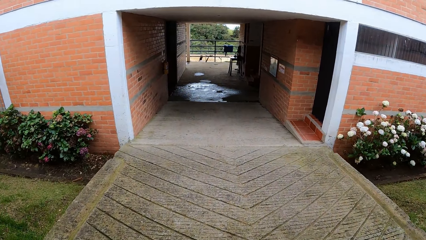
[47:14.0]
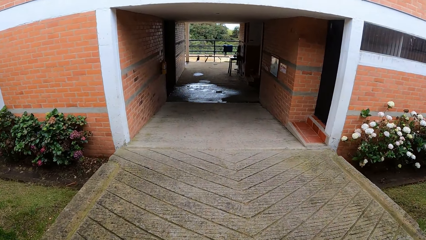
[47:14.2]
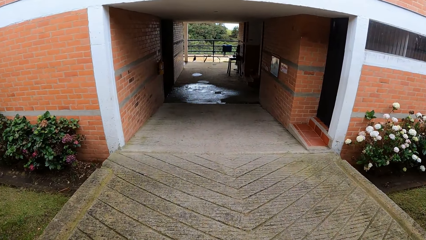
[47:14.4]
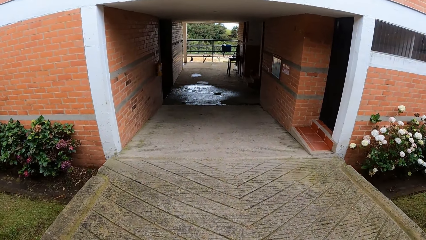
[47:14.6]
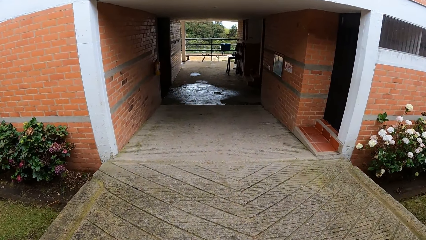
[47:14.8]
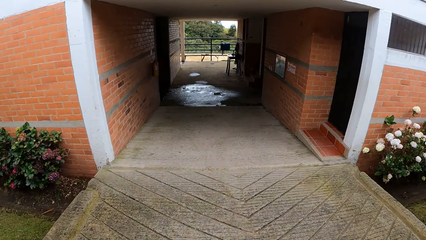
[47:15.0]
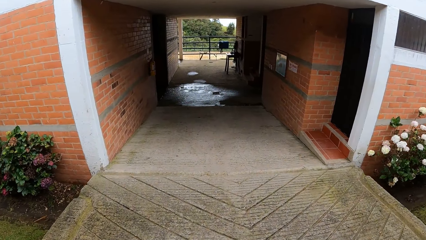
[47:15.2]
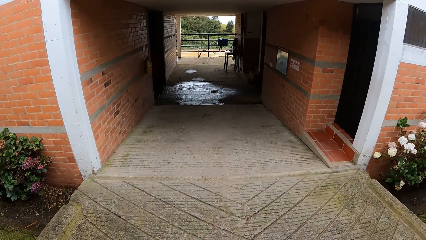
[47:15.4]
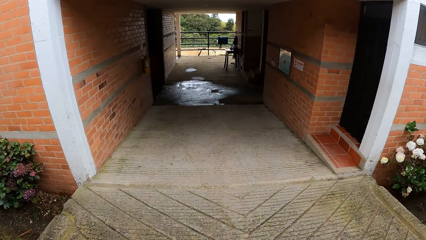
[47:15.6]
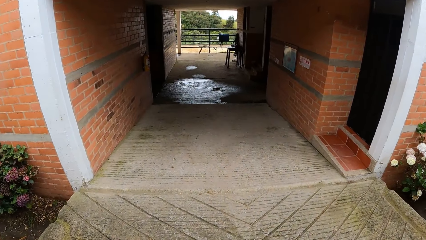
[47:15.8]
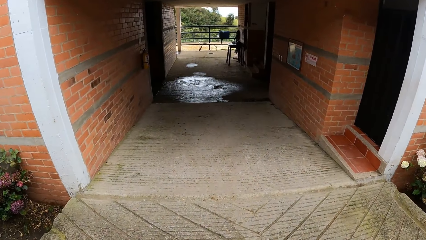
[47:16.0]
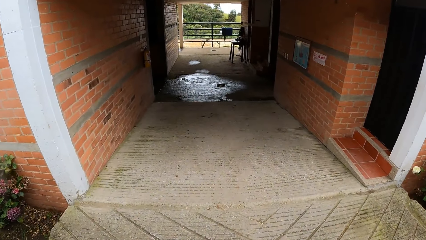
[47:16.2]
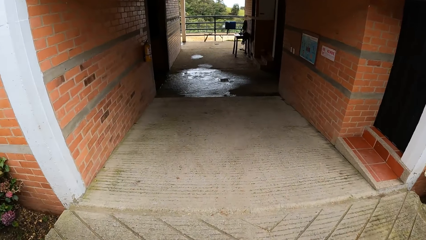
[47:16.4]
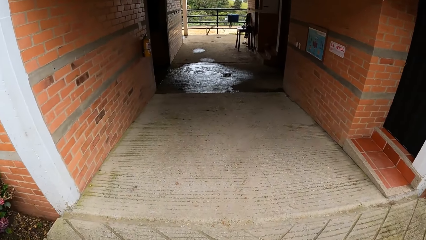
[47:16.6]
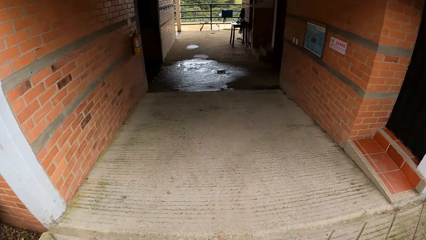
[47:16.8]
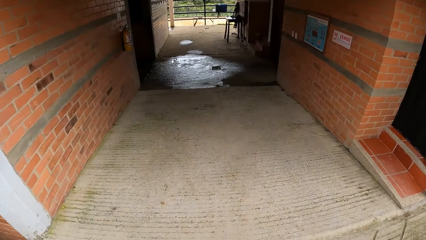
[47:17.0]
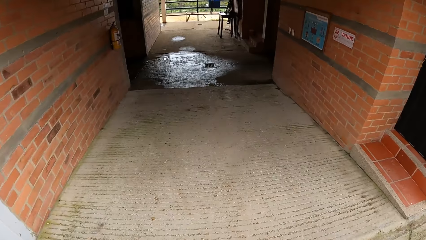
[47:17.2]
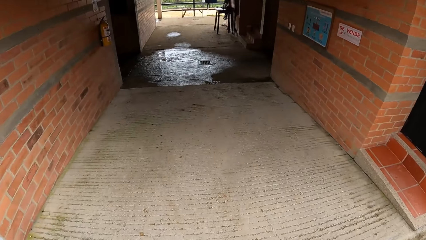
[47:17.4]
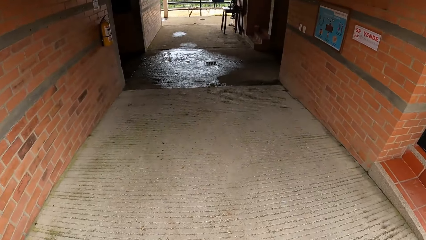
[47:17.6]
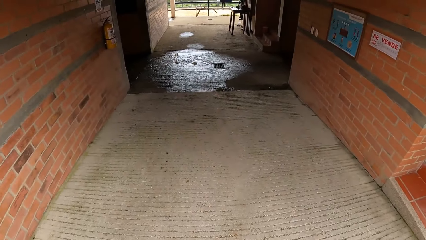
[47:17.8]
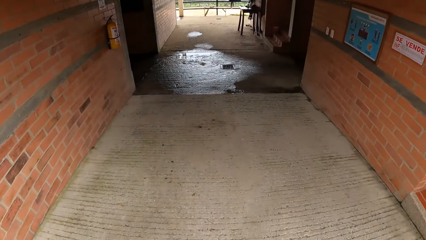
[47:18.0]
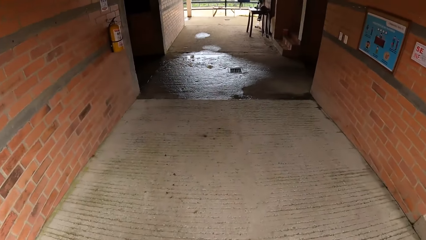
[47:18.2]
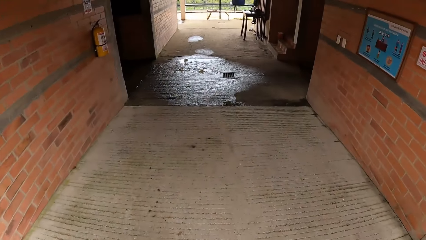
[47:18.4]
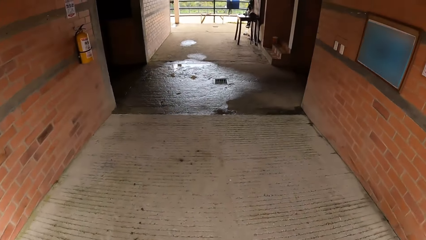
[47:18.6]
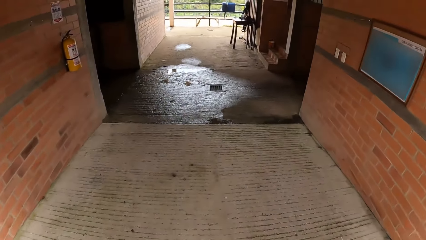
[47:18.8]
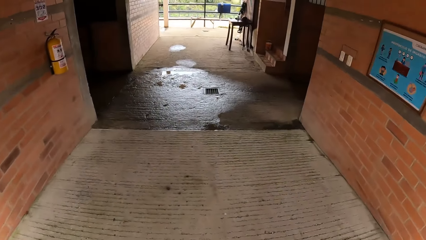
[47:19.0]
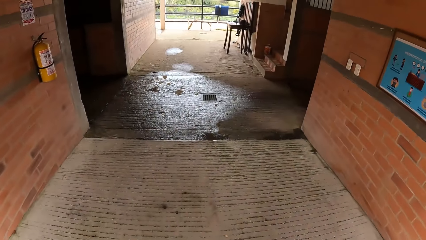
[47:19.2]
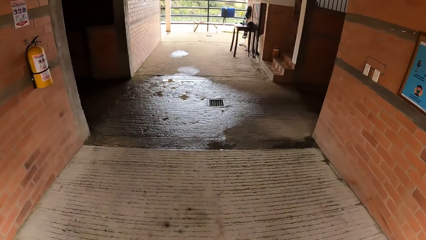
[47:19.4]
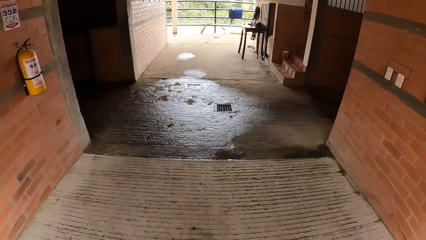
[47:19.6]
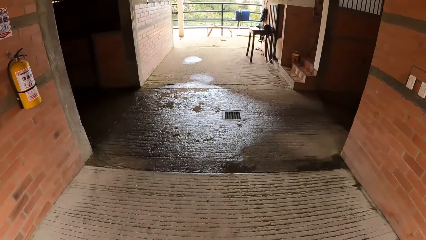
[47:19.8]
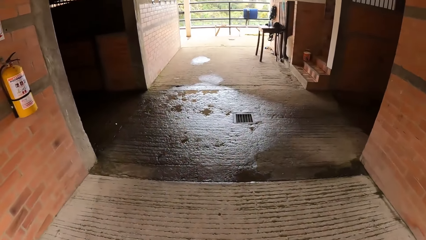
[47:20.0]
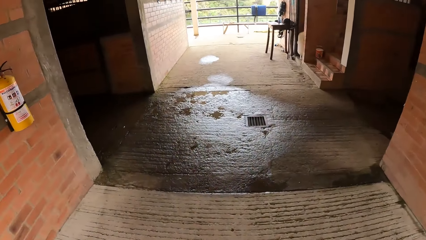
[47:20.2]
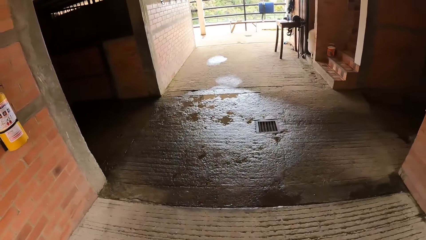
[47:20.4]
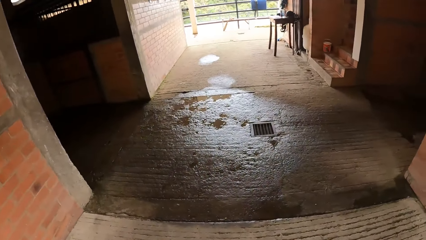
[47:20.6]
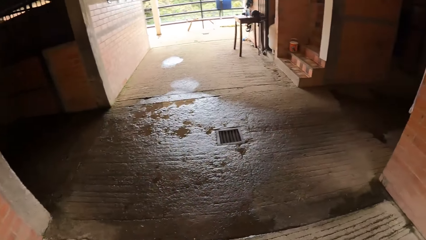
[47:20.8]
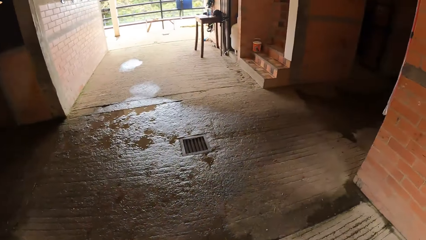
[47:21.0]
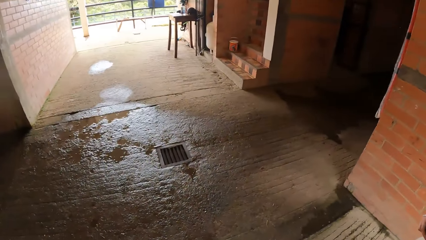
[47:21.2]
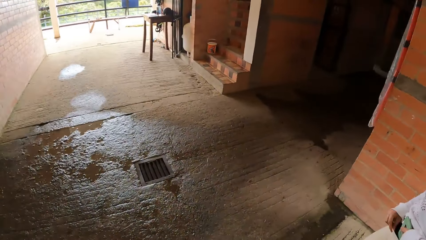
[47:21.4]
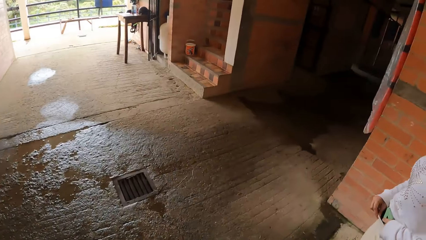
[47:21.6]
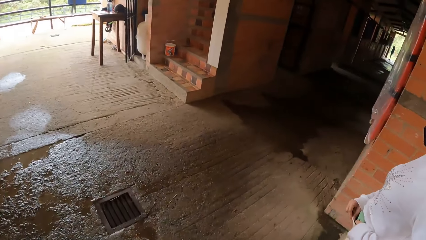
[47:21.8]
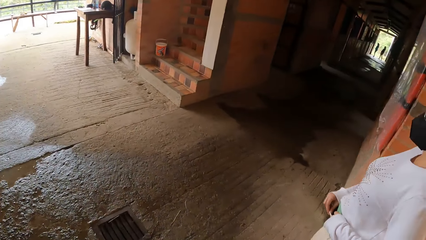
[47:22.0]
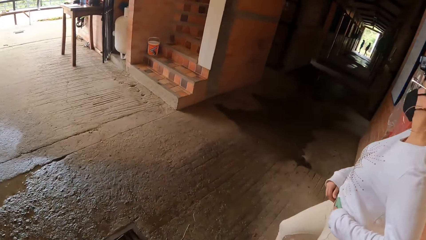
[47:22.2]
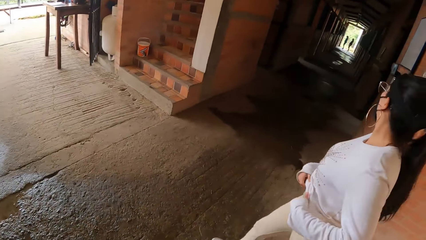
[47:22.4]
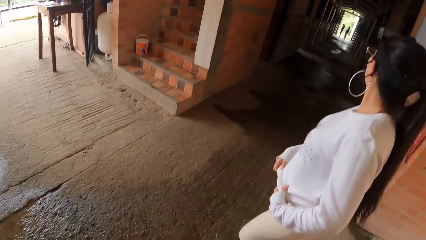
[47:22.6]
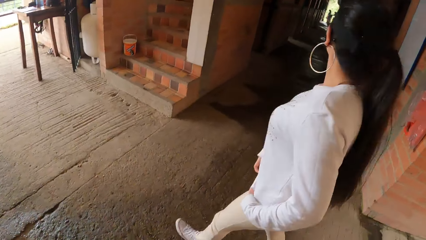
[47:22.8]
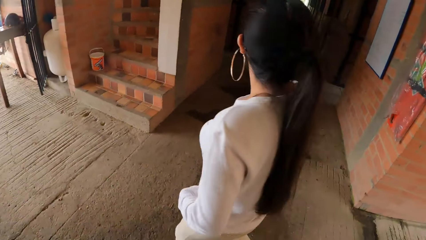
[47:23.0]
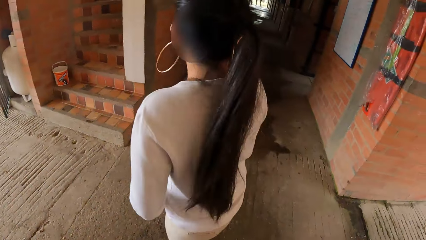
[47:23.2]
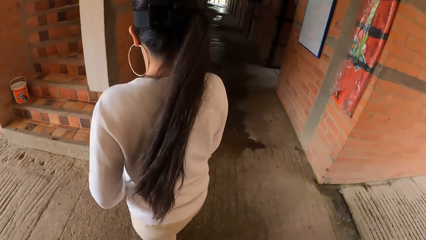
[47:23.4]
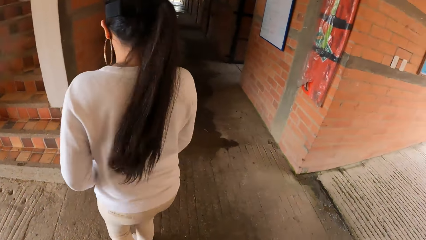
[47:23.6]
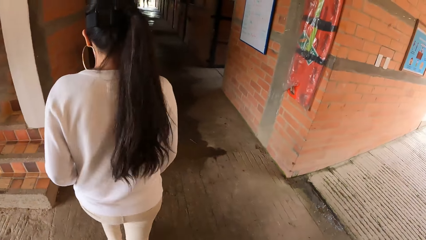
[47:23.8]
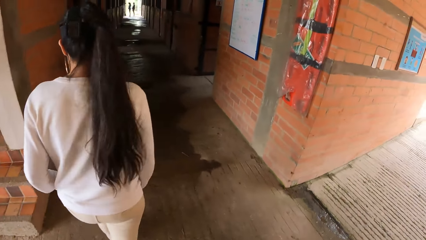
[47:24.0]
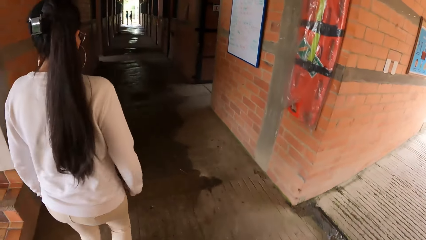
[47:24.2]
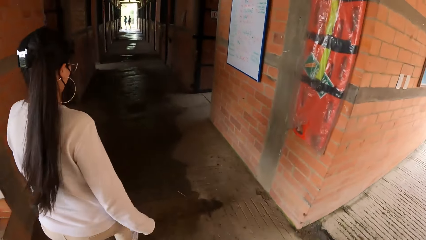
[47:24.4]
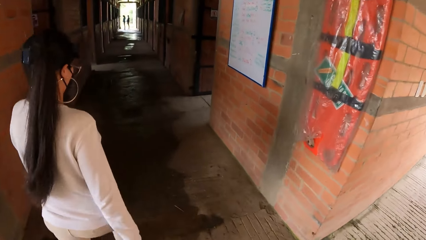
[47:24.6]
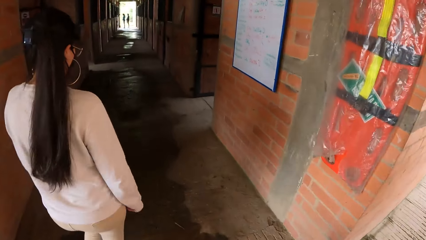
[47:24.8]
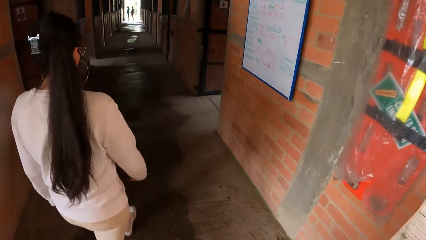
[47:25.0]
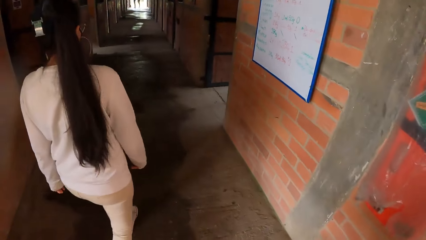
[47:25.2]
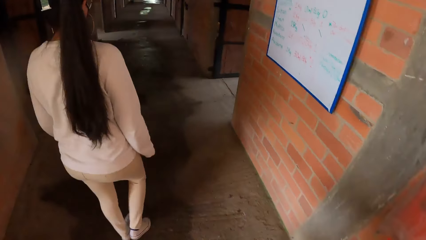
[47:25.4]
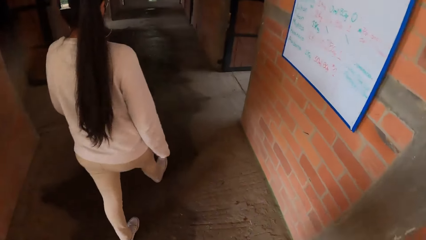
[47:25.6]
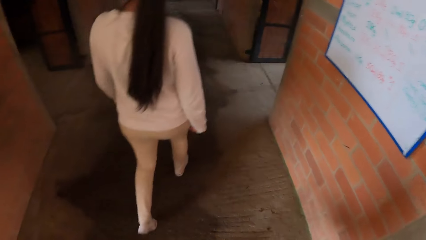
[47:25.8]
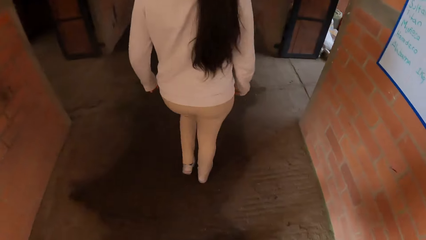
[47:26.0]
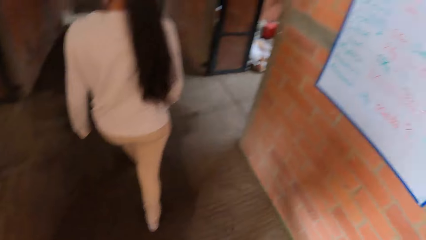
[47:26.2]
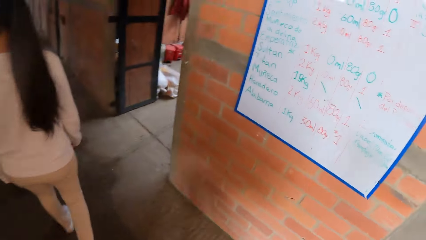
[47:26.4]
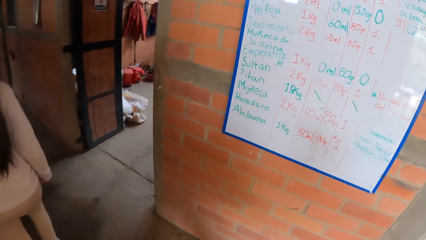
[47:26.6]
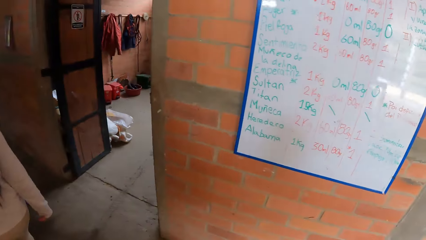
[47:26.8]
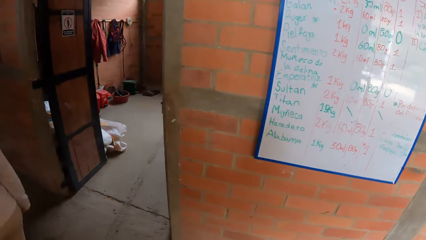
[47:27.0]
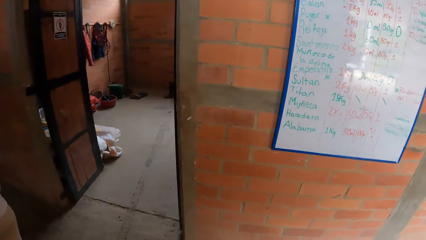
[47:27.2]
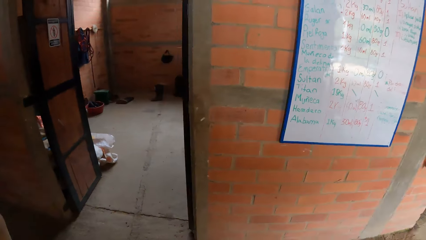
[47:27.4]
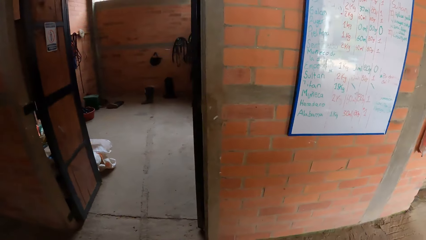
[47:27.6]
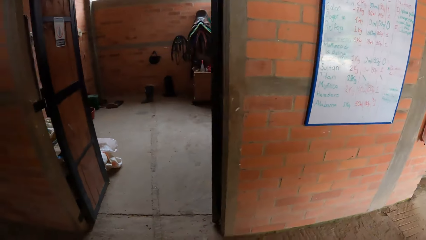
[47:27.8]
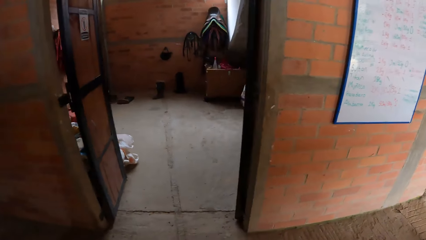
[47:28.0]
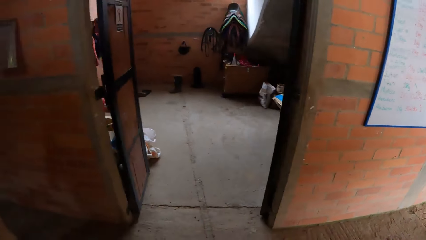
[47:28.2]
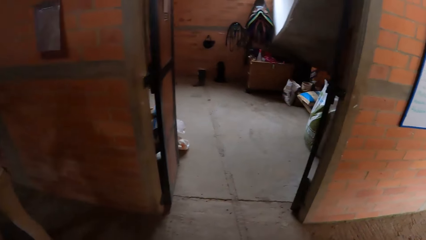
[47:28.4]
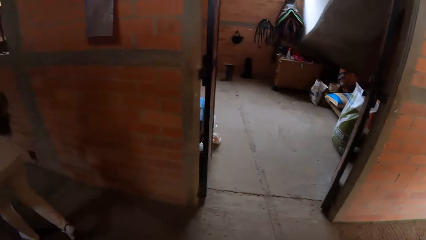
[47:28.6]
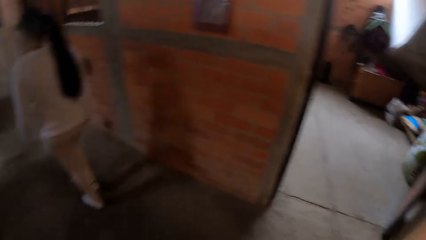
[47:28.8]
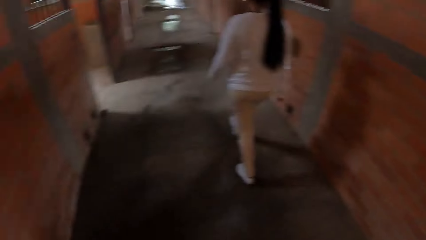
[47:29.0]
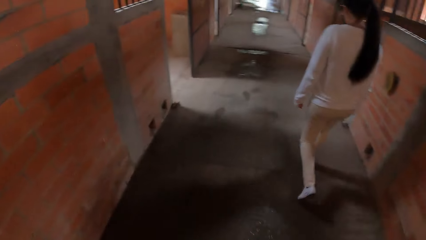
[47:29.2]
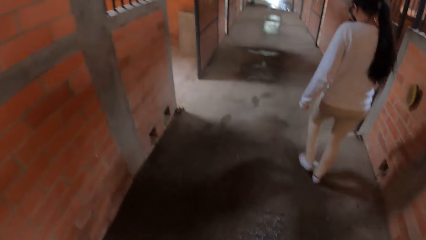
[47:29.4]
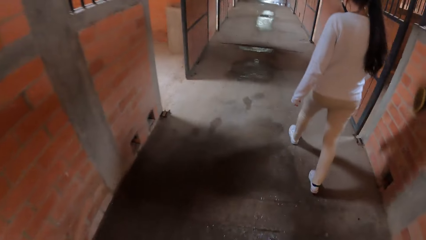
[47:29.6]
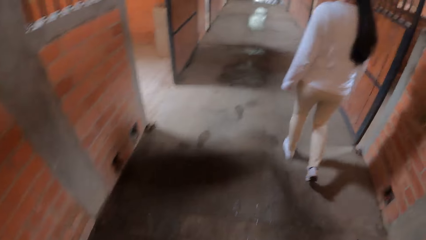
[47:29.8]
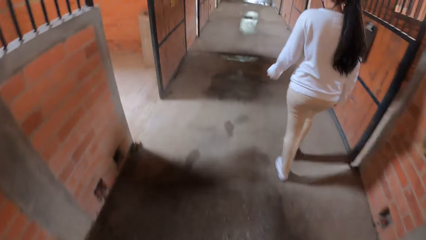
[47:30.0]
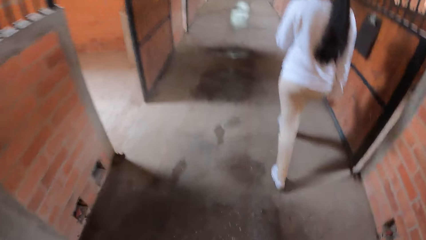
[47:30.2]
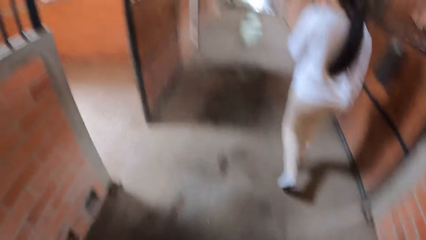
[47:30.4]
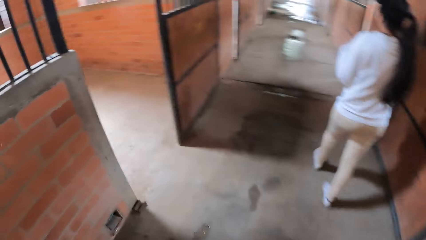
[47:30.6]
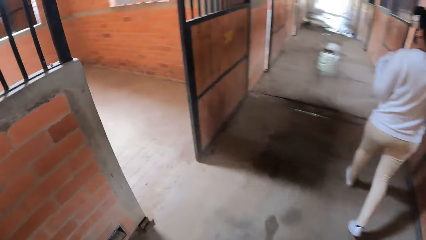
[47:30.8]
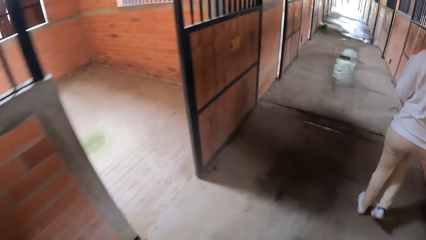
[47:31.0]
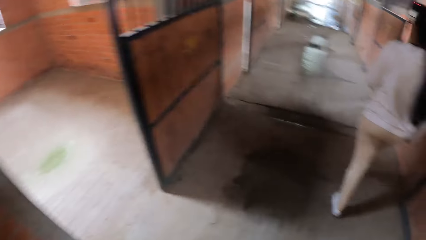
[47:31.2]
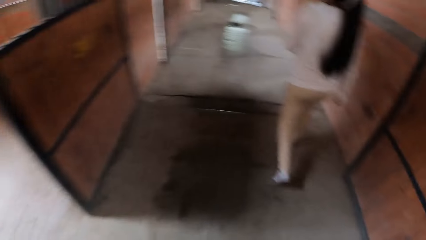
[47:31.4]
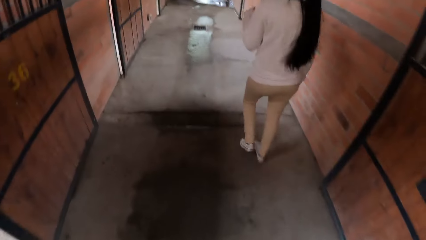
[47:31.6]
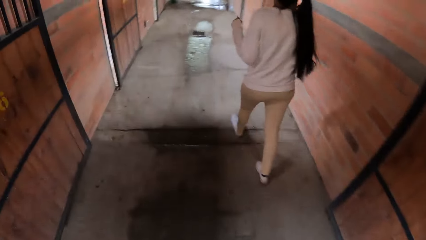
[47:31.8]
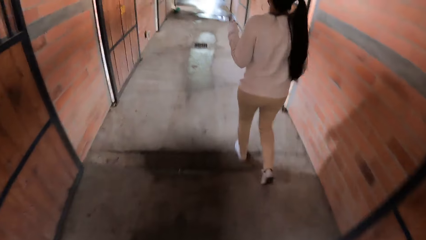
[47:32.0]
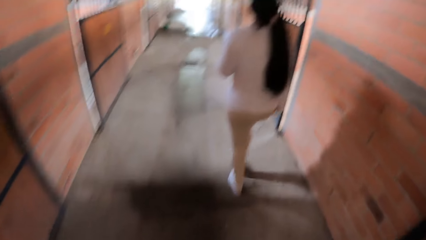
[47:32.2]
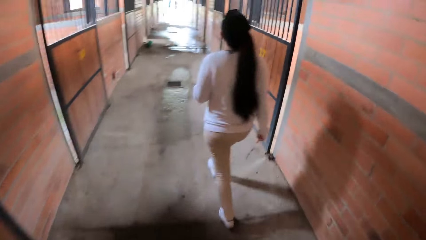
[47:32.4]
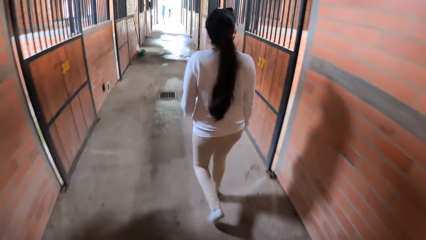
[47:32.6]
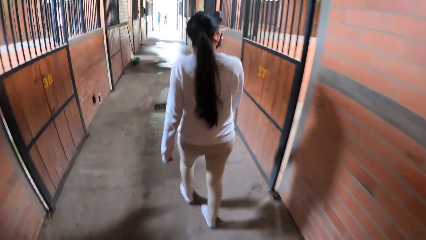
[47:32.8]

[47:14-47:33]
The woman walks past the camera wearer and makes her sweater.
